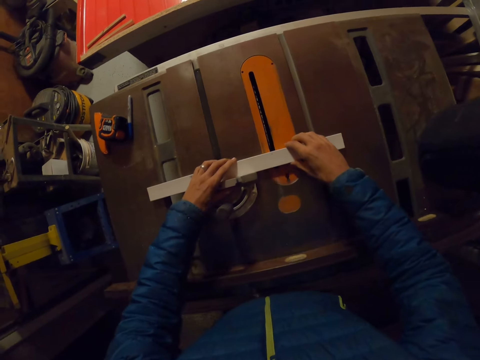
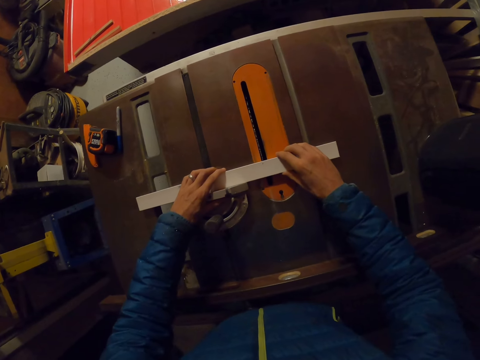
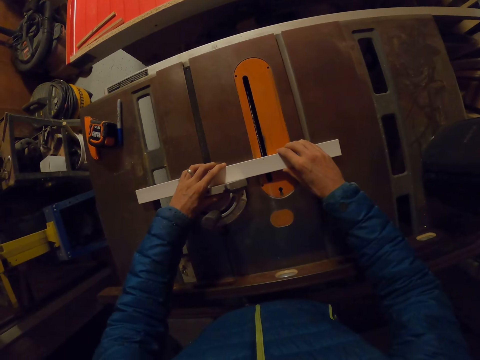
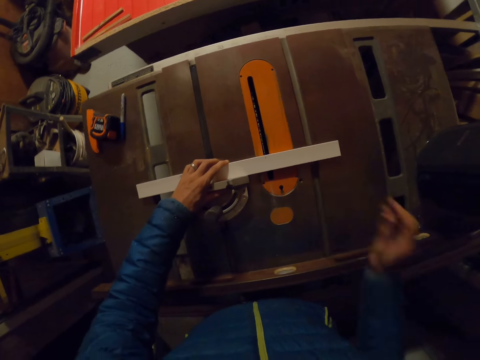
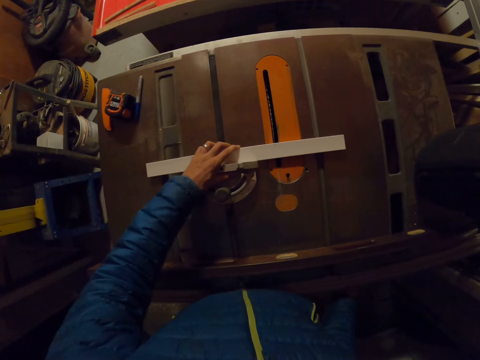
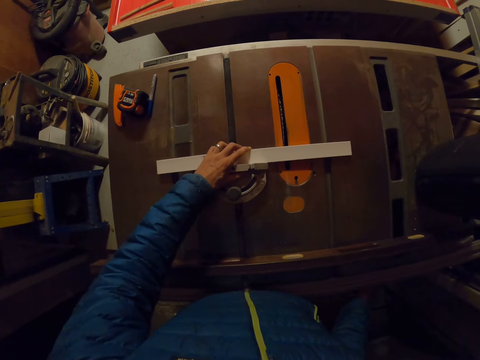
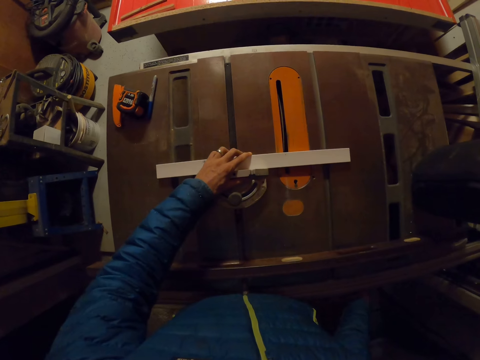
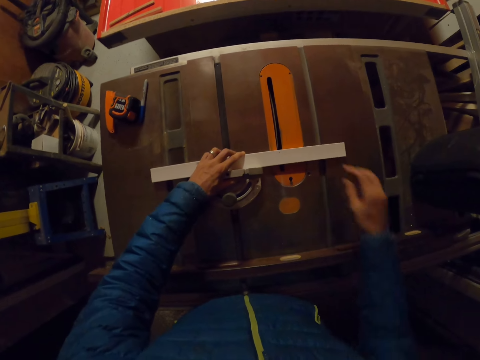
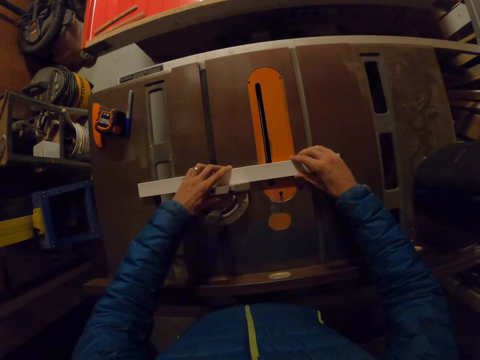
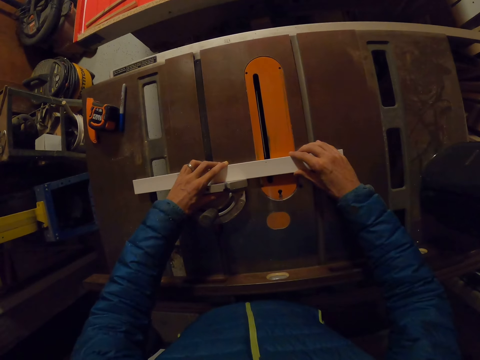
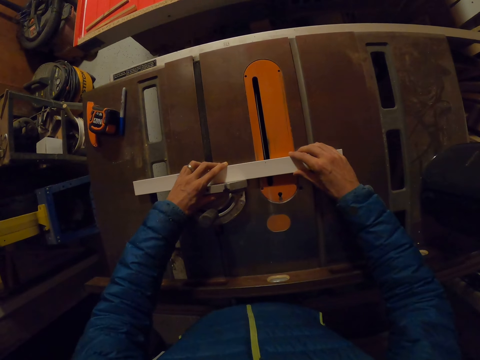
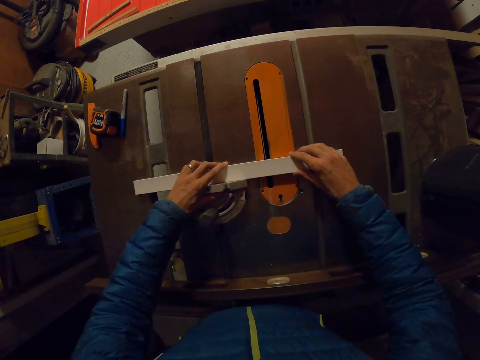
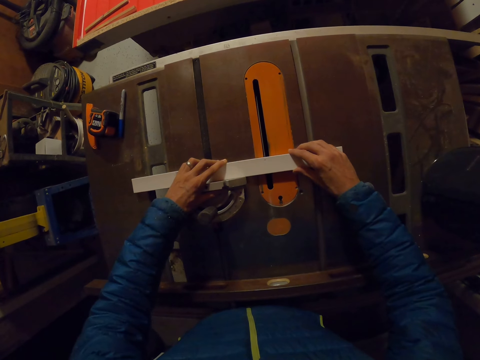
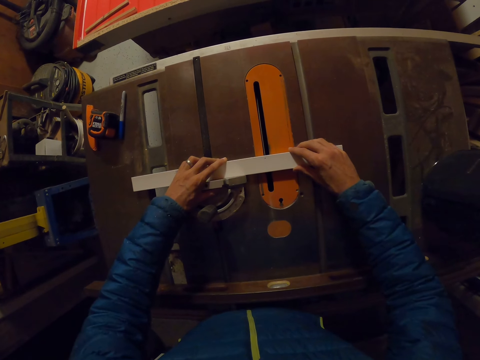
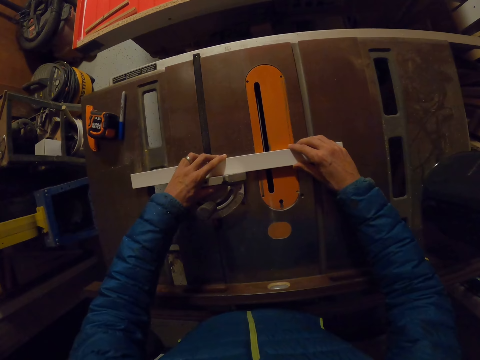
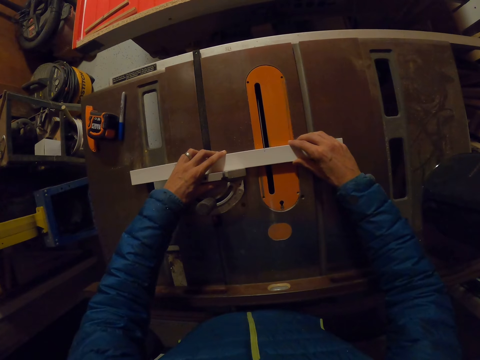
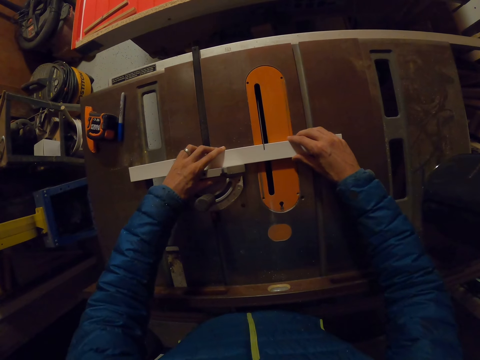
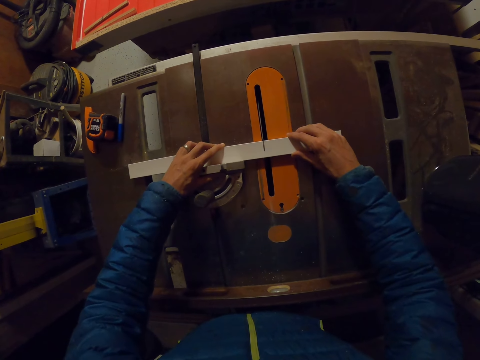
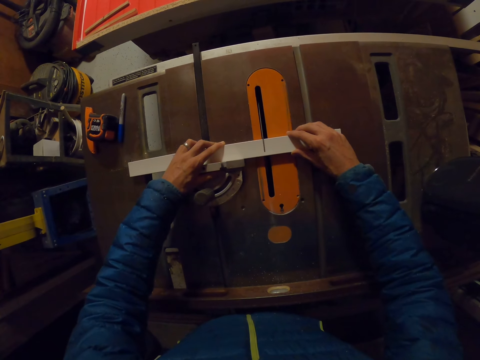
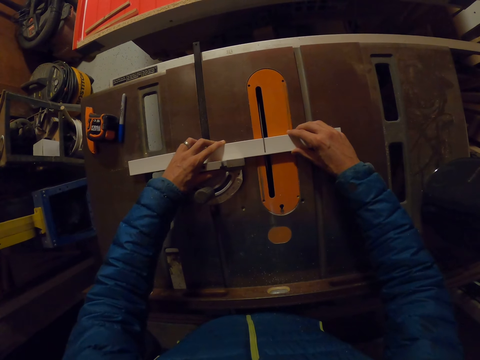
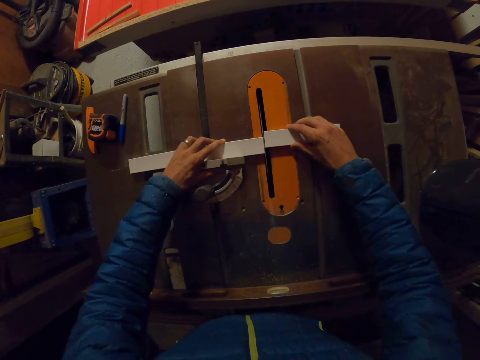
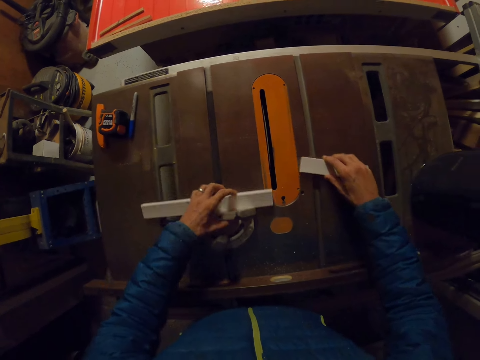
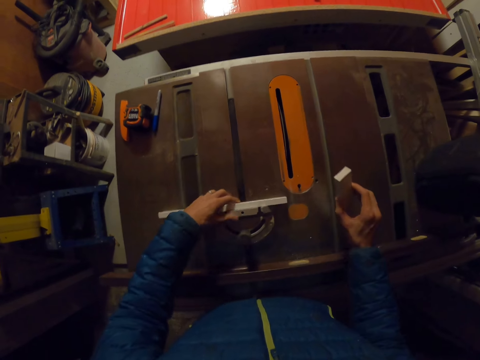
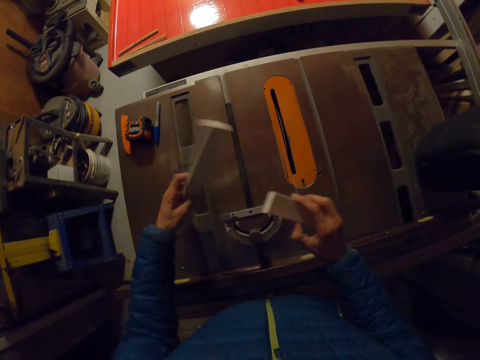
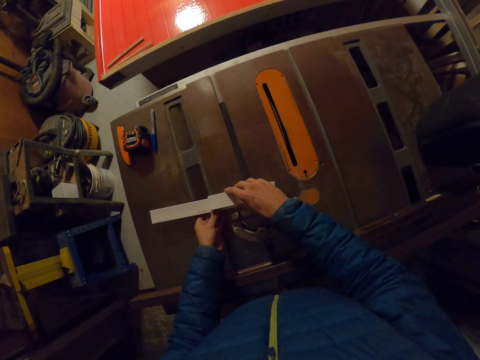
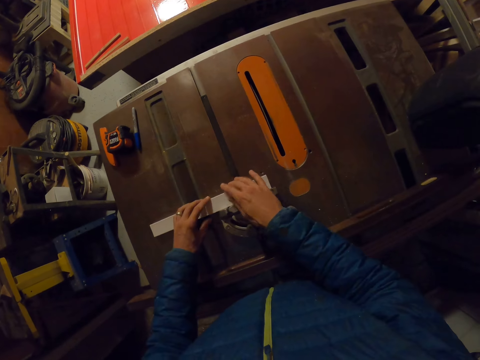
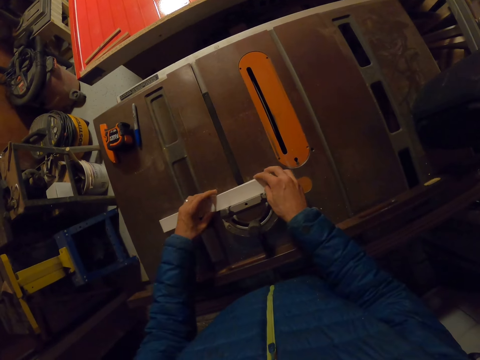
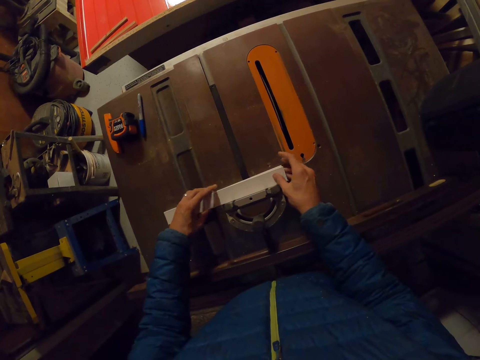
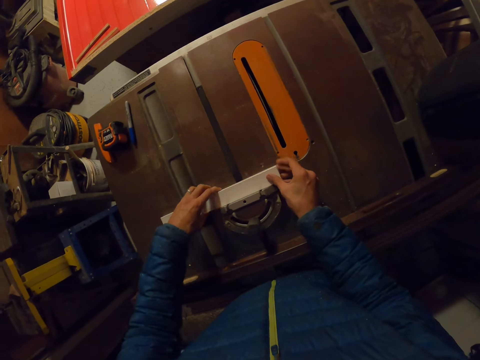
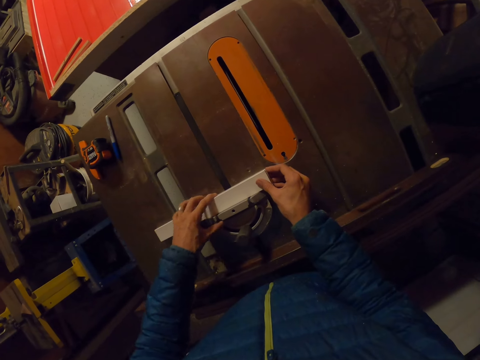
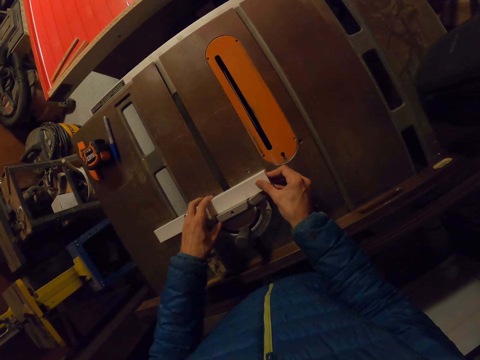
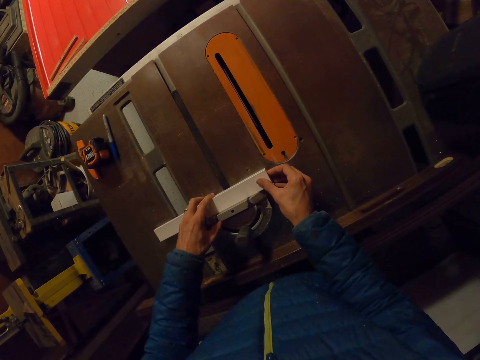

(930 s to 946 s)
The camera wearer moves a hand to something. They glide the piece of wood through the table saw with both hands. They cut the wooden cardboard. They put aside the wooden cardboard. They pass a part of the piece of wood from the right hand to the left hand. They turn the wooden cardboard. They drop the pieces of wood on the table saw and adjust the pieces of wood with both hands.

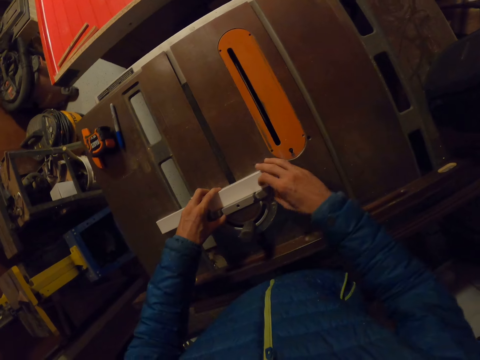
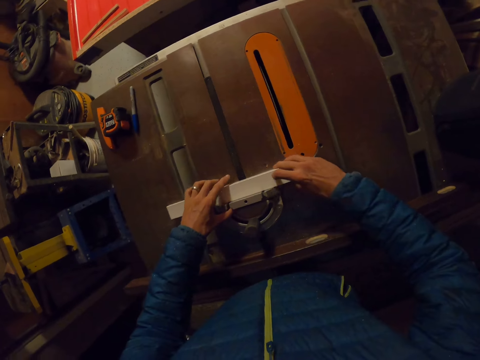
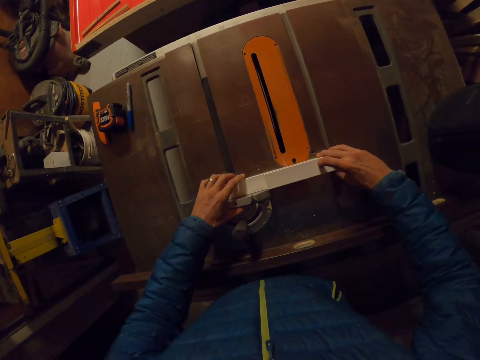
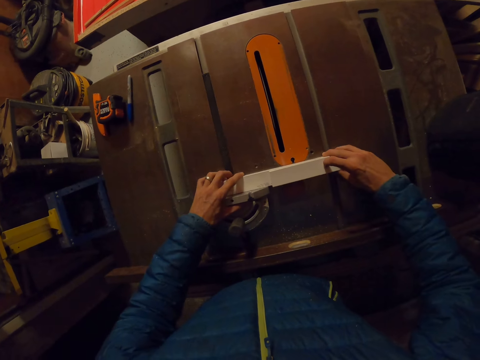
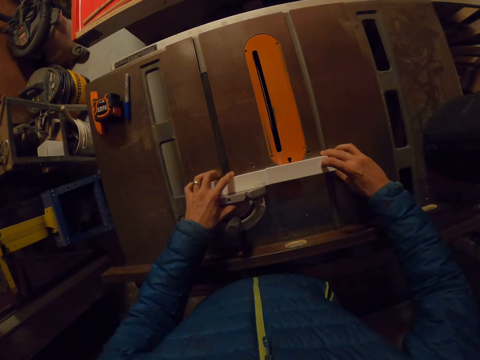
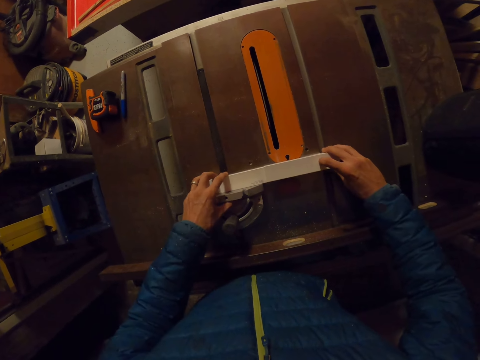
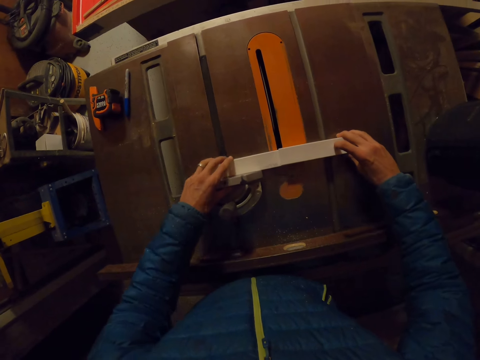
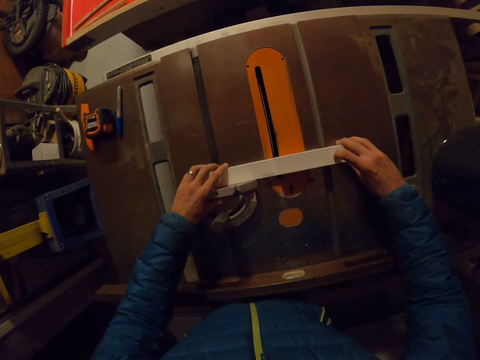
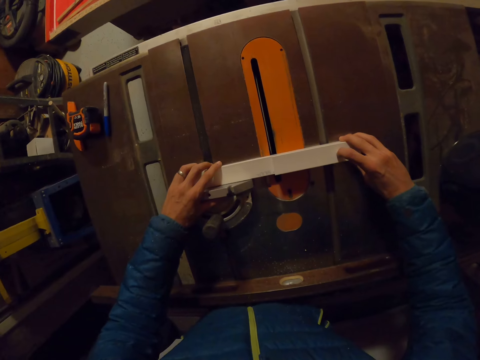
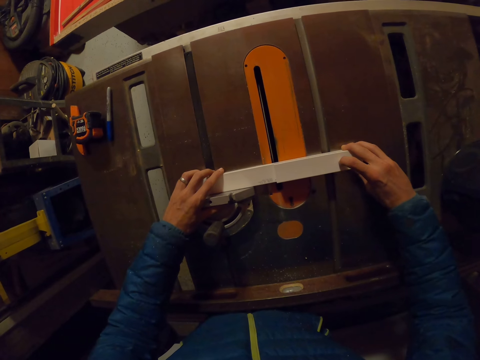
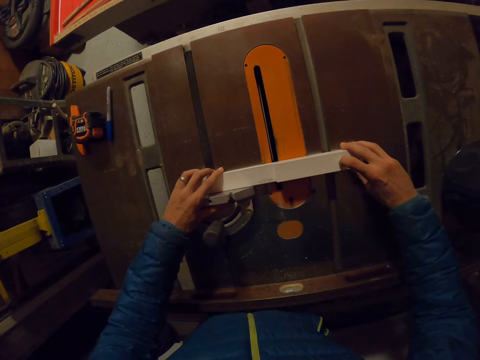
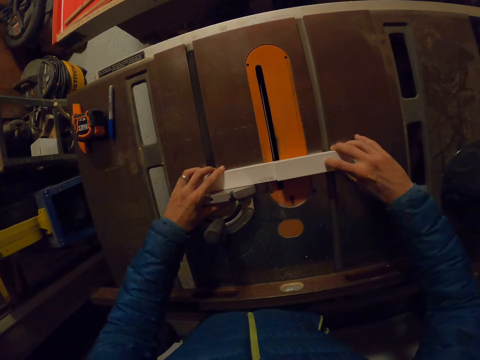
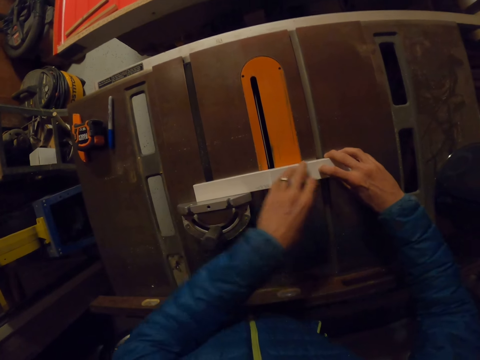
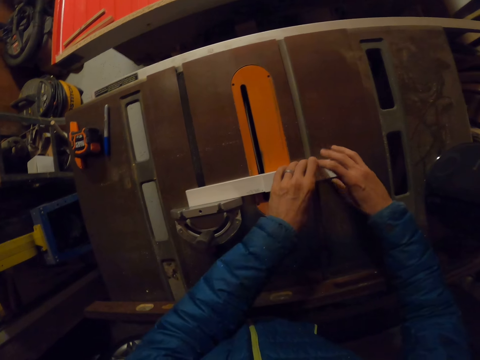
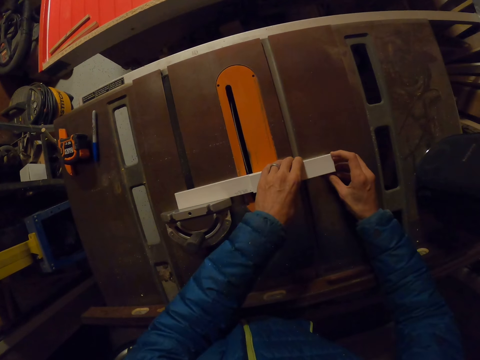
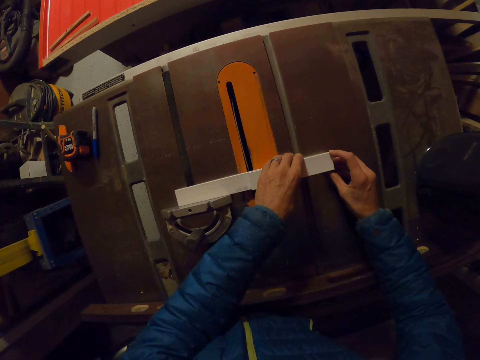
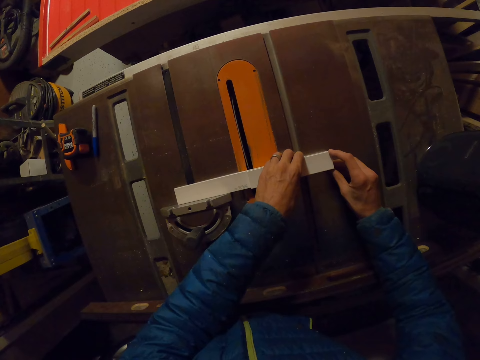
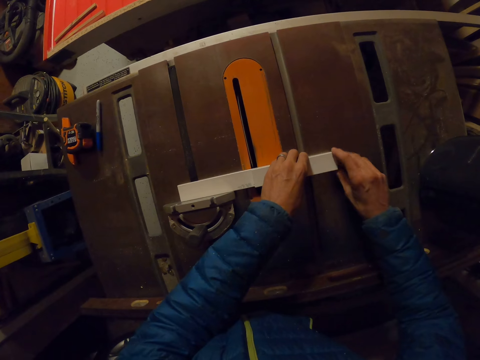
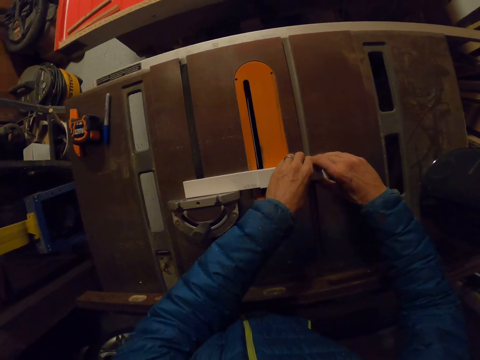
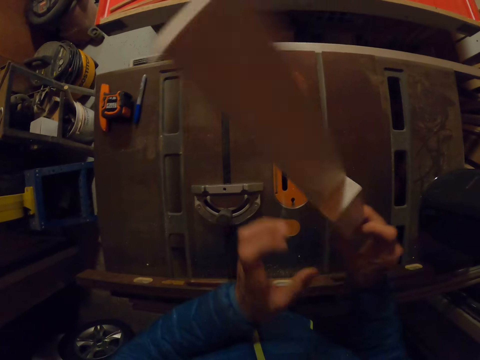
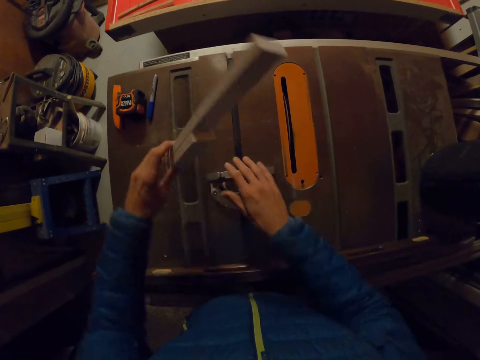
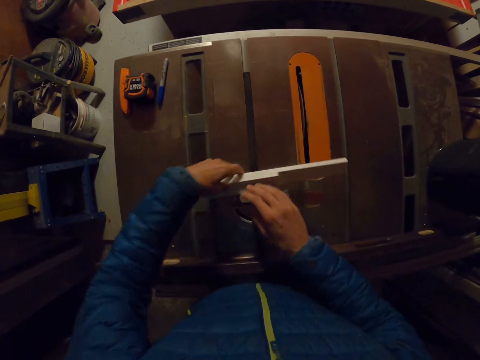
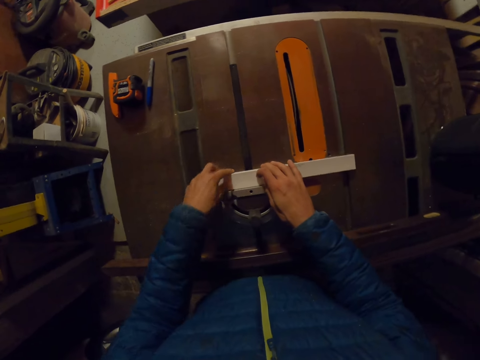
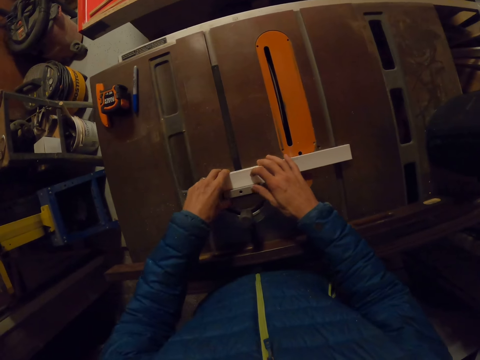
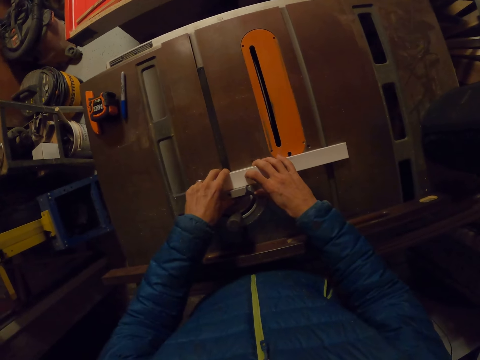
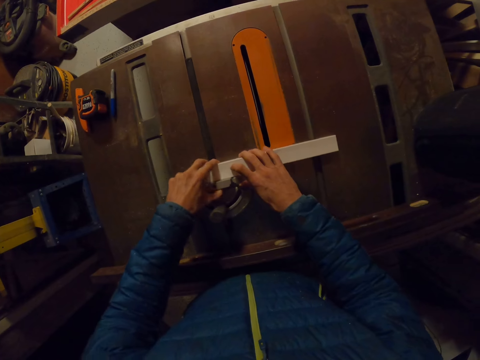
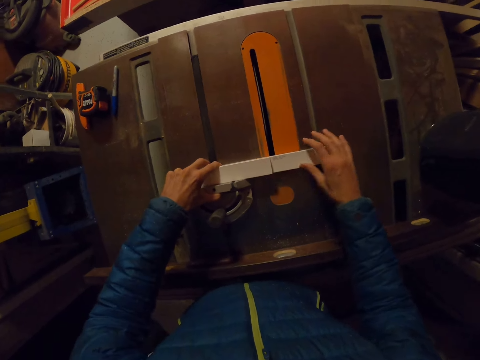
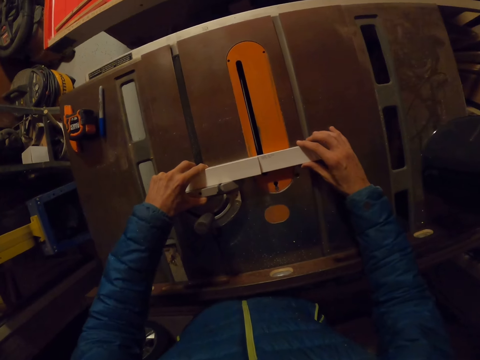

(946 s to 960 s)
The camera wearer moves the wooden cardboard. They move a hand. They move the wooden cardboard to the cutter. They move the wooden cardboard. They pass the piece of wood from the right hand to the left hand. They turn the wooden cardboard. They drop the pieces of wood on the table saw. They move the wooden cardboard.
